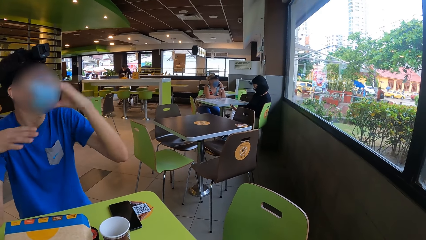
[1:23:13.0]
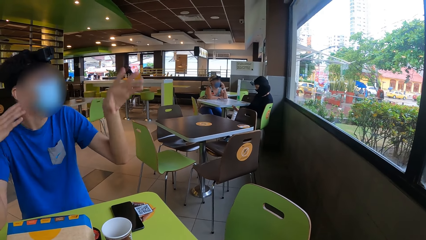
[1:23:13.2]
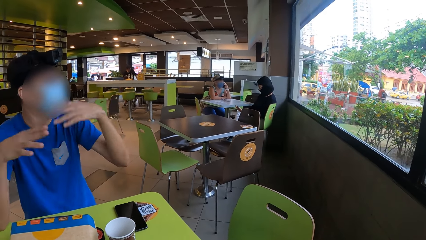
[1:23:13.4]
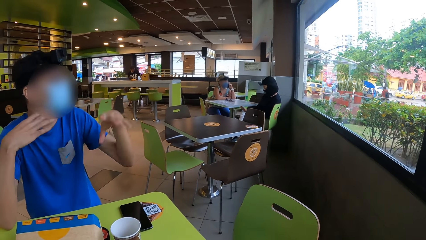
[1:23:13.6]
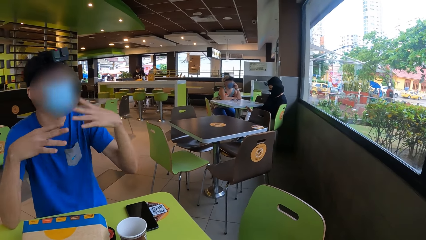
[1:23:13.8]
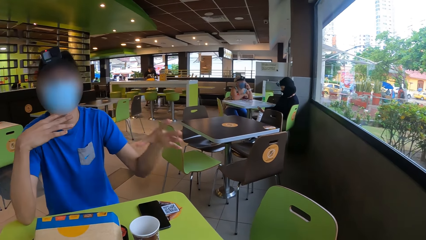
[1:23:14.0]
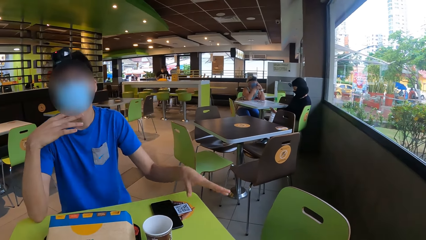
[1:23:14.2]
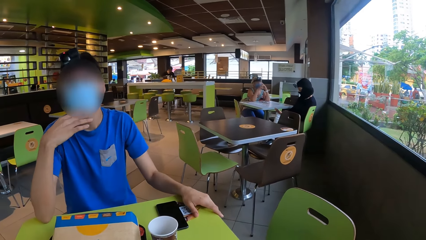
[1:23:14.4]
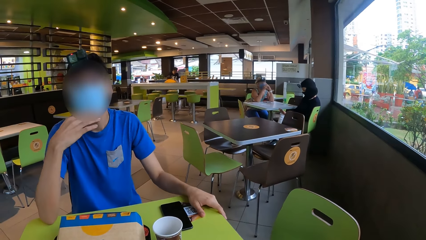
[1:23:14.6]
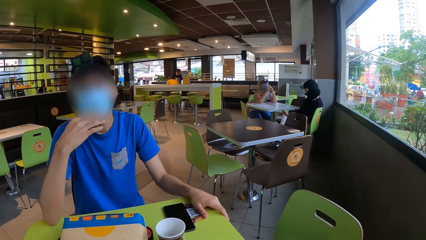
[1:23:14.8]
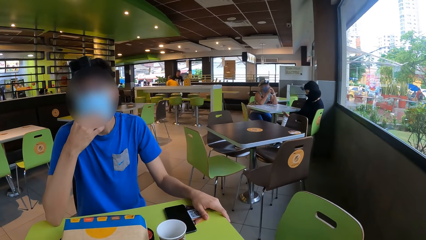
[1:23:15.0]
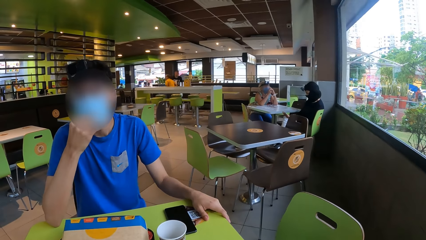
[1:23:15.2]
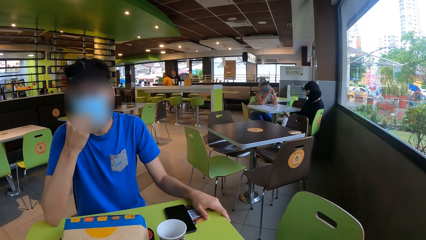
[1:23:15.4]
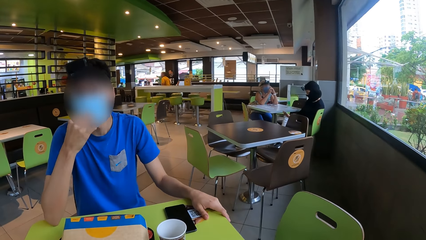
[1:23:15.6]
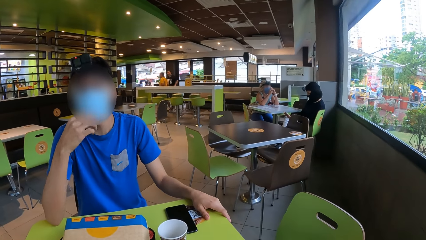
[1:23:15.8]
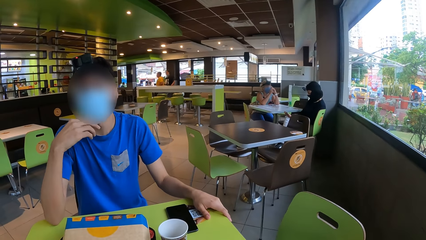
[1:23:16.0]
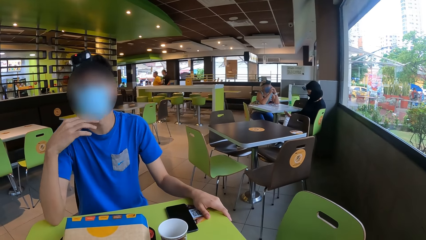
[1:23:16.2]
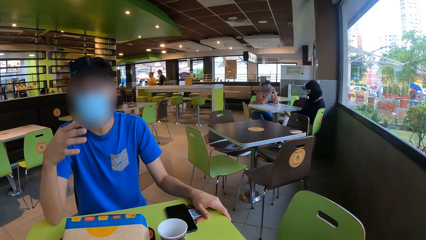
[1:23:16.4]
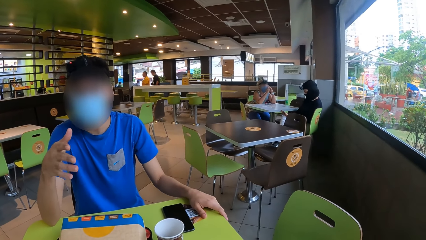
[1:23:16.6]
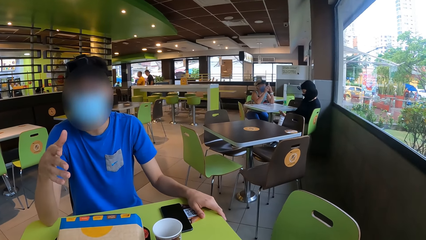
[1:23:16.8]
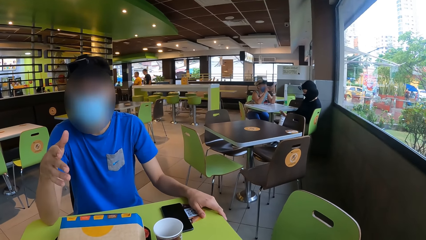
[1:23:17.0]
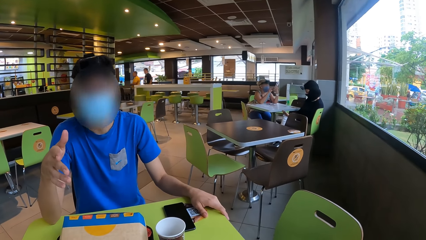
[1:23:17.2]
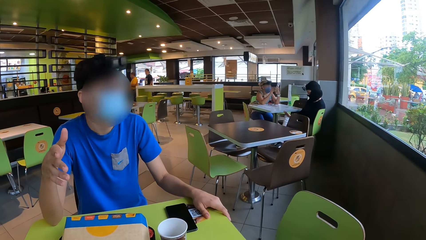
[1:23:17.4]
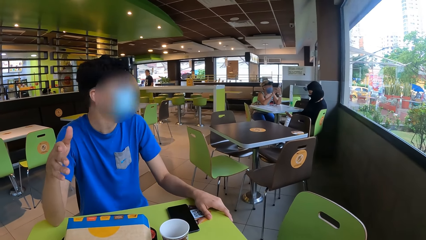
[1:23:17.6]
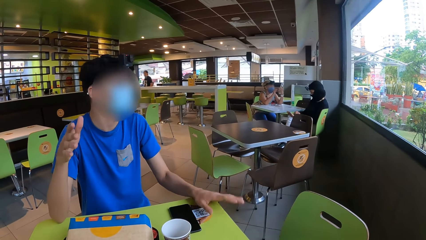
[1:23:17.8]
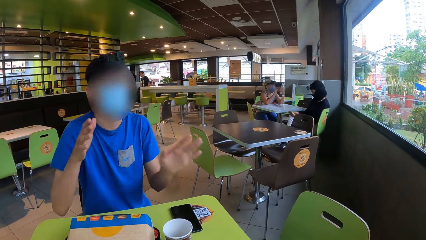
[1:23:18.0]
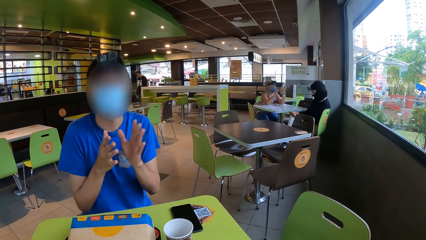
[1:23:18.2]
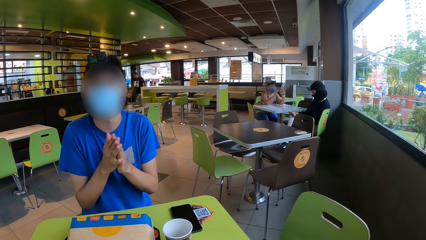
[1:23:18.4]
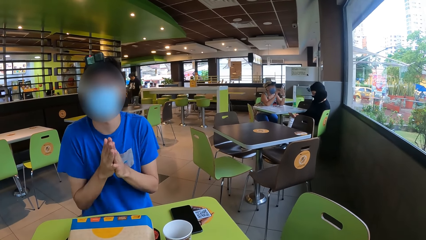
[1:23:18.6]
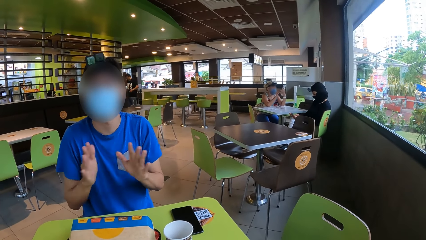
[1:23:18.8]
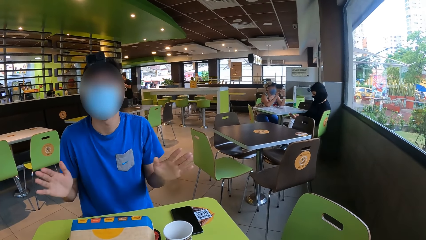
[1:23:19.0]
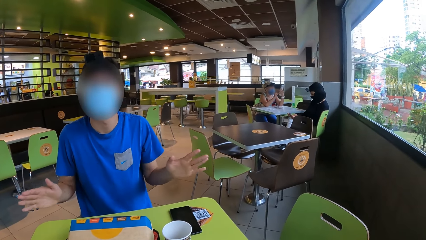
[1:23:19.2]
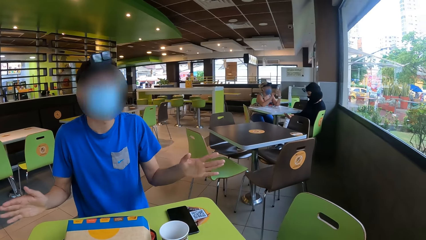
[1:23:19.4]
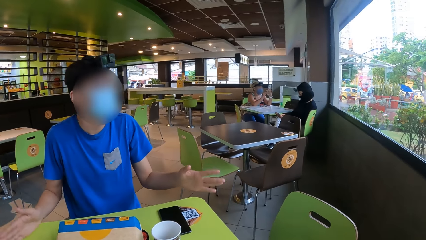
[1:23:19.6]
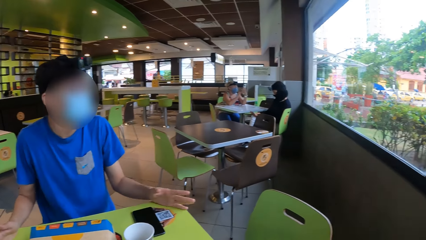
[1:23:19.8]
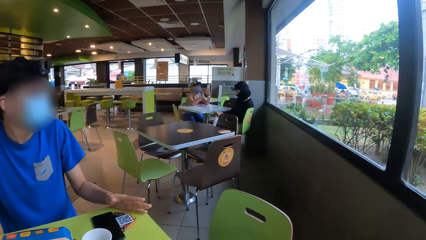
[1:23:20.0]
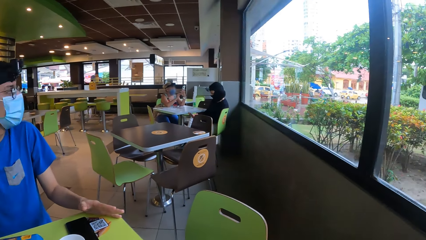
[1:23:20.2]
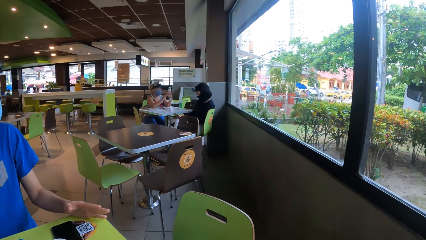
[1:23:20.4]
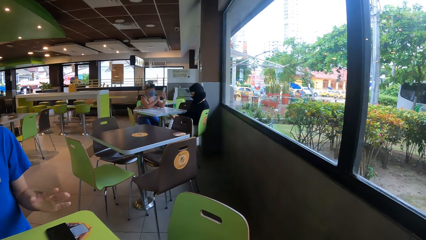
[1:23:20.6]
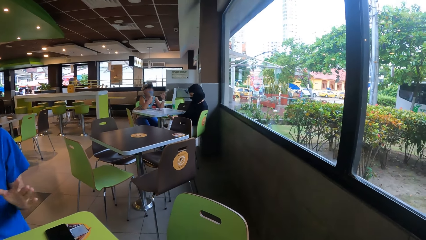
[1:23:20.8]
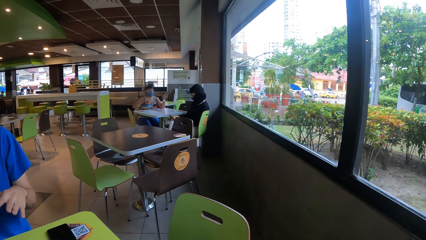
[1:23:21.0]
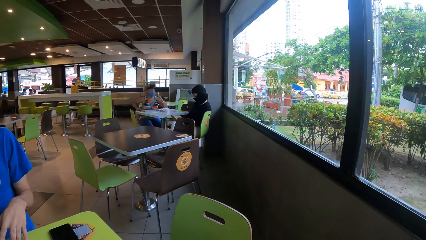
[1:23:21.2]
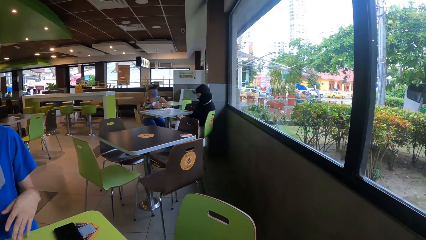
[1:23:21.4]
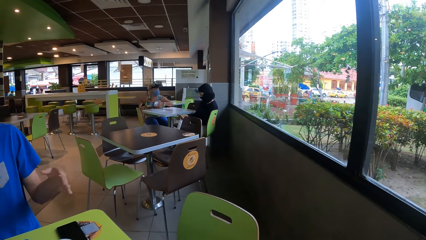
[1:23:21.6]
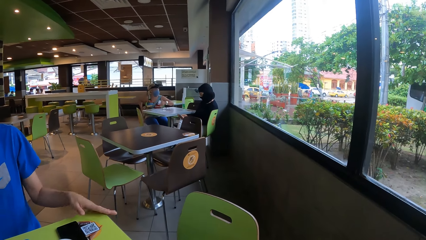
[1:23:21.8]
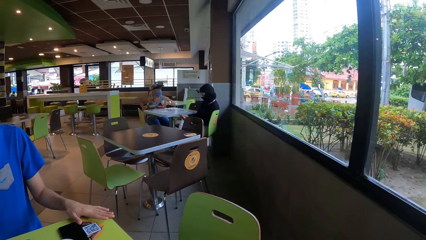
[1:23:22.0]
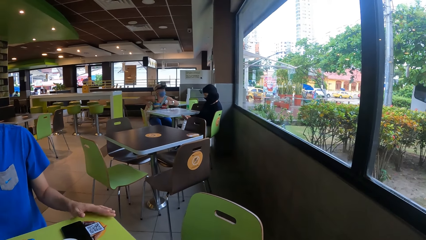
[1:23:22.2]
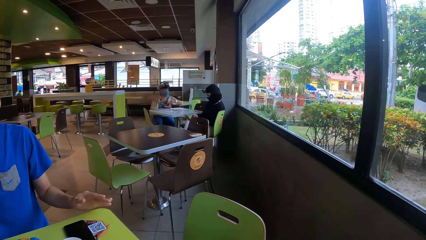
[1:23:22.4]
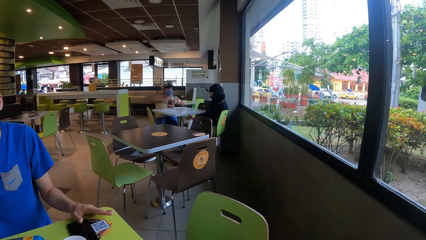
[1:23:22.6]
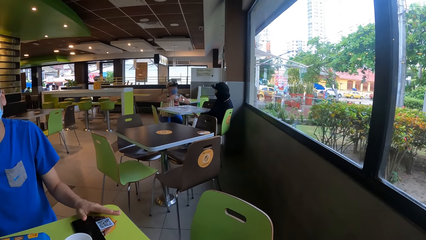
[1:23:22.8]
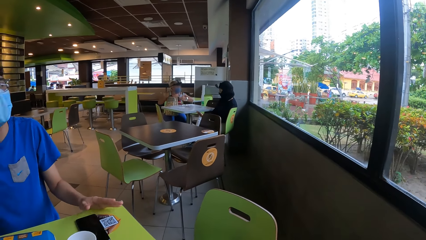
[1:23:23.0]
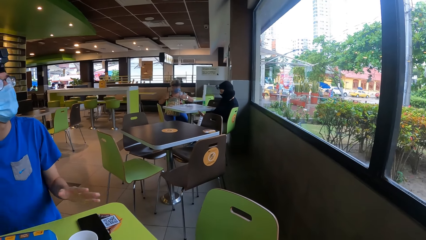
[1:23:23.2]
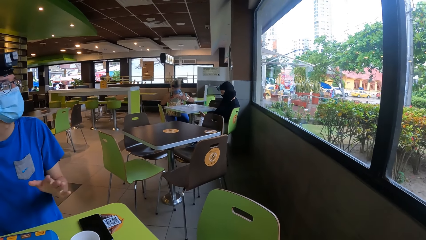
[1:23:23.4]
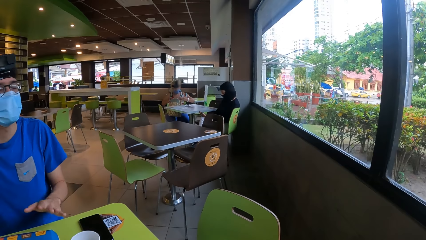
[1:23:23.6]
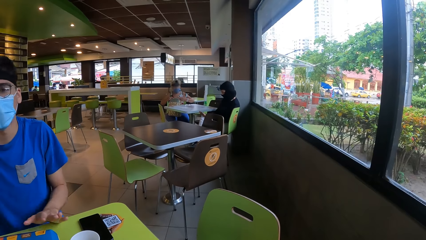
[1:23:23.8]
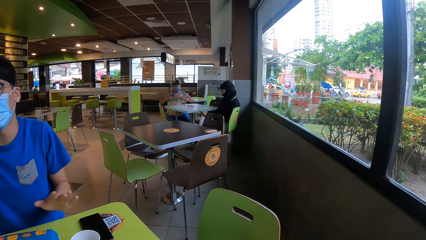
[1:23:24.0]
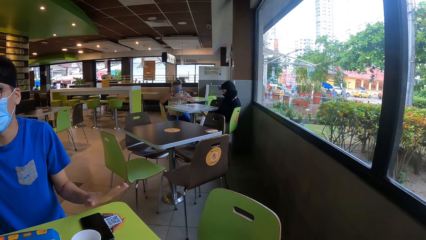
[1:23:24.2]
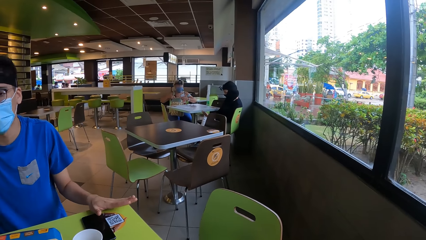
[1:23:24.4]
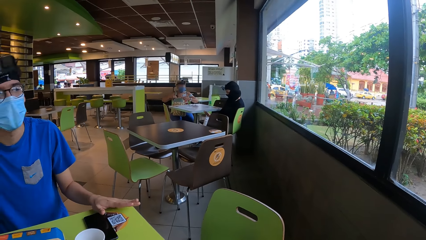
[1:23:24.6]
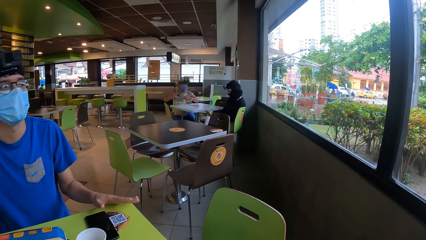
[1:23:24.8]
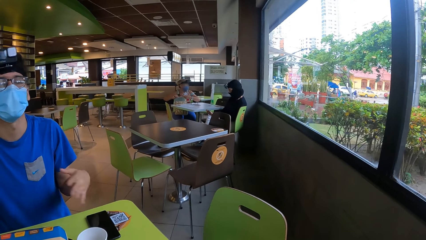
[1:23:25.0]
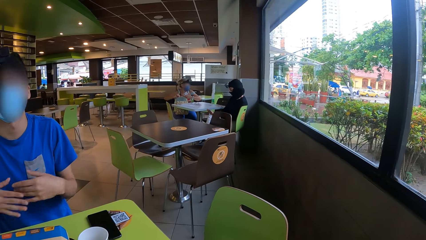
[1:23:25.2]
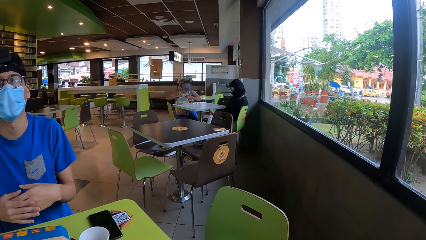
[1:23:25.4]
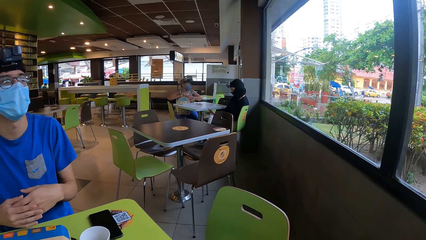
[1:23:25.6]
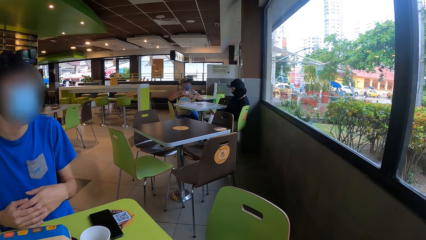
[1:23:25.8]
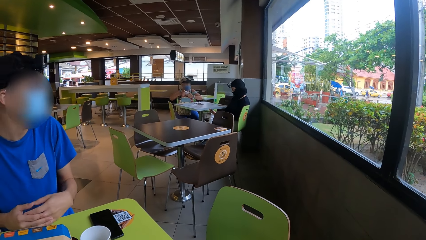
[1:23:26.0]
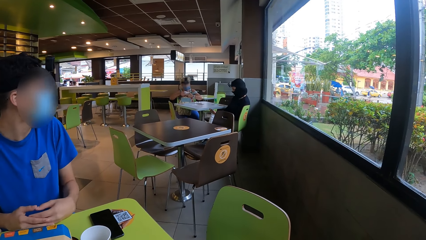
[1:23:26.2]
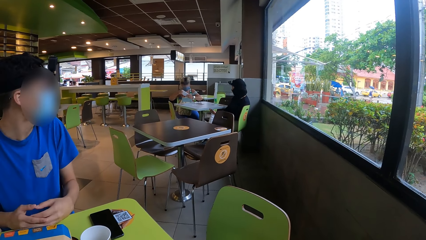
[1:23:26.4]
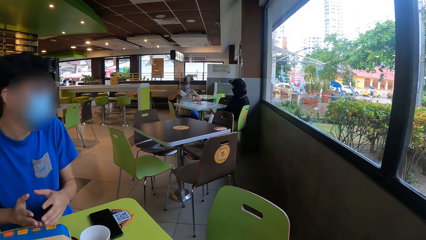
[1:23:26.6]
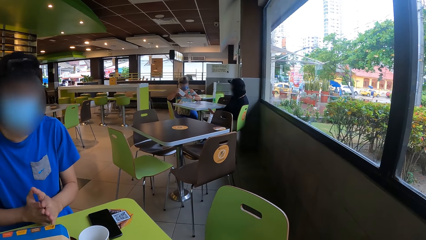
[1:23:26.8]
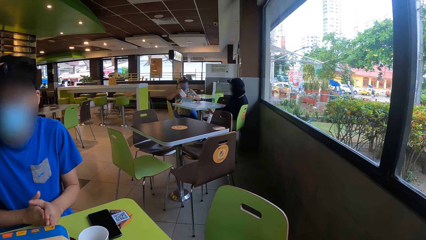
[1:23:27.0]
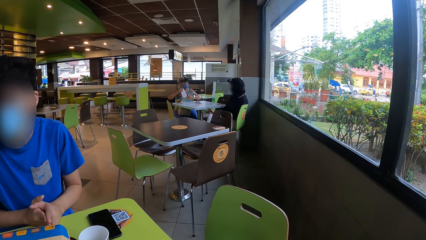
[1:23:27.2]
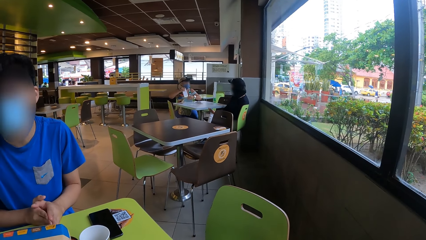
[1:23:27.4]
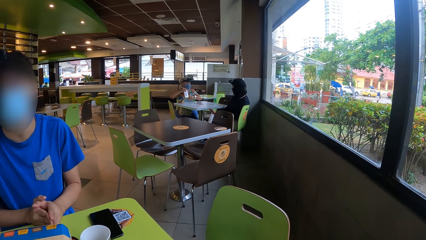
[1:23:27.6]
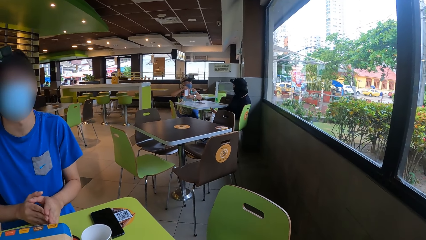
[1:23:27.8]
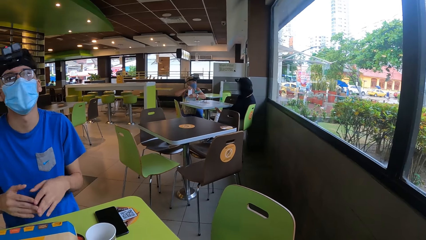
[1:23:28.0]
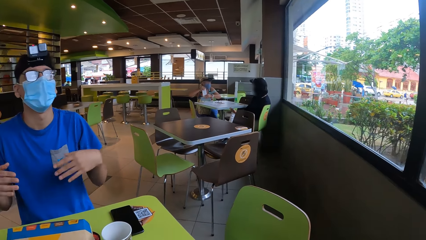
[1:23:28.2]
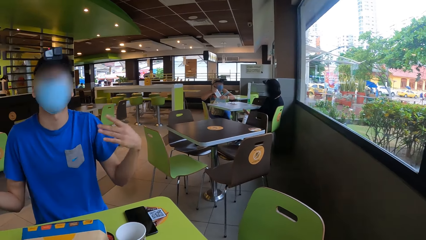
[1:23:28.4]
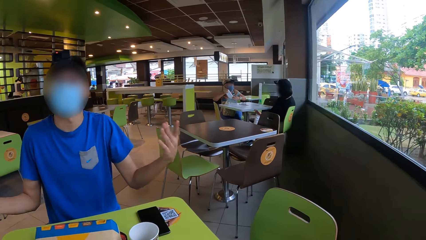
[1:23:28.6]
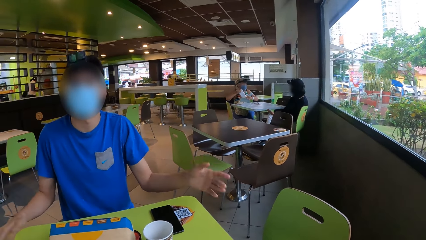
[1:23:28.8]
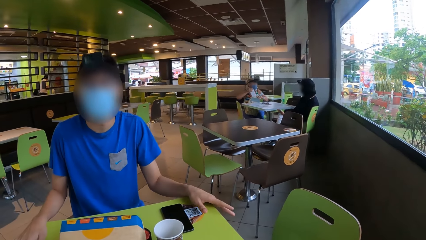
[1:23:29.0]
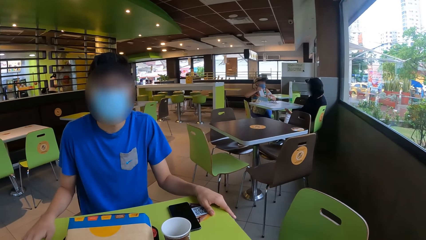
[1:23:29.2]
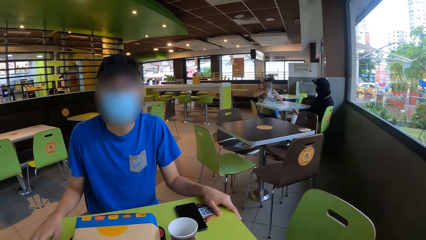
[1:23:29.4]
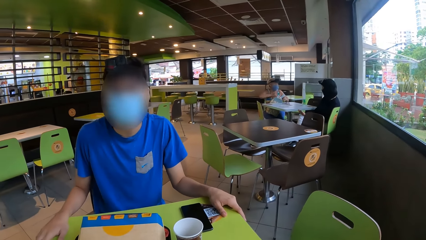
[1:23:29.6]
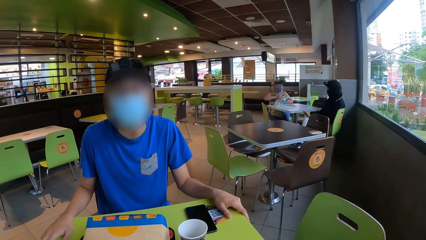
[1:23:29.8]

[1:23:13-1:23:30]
The camera wearer interacts with a man. They look around.
